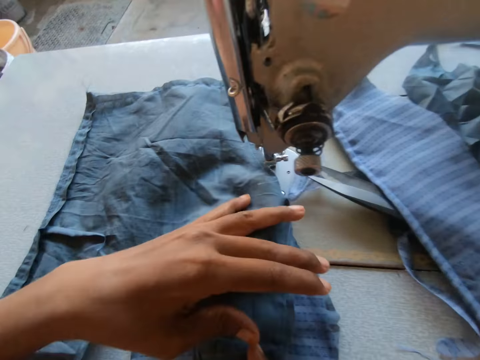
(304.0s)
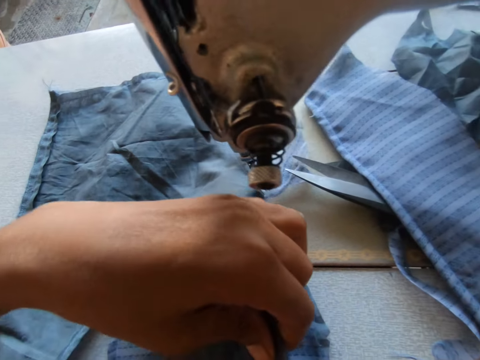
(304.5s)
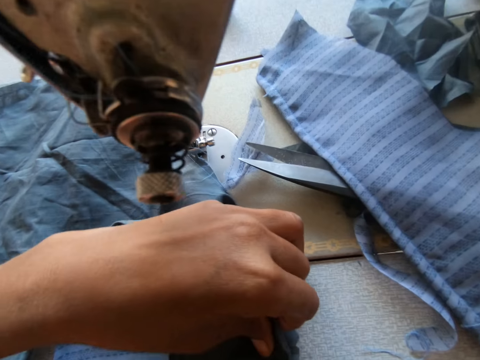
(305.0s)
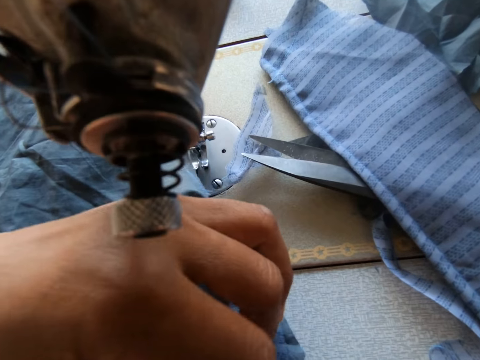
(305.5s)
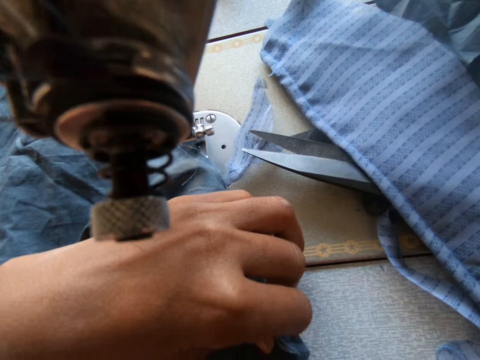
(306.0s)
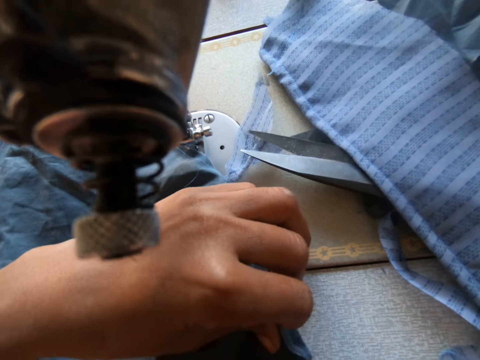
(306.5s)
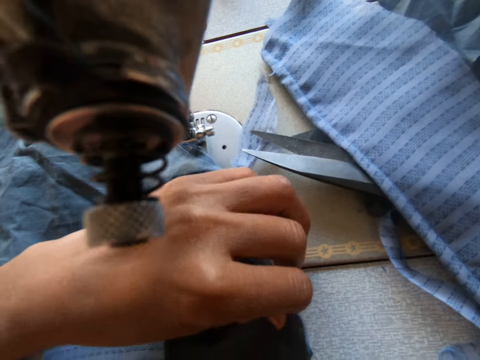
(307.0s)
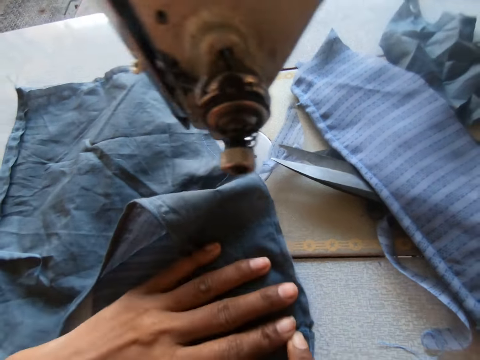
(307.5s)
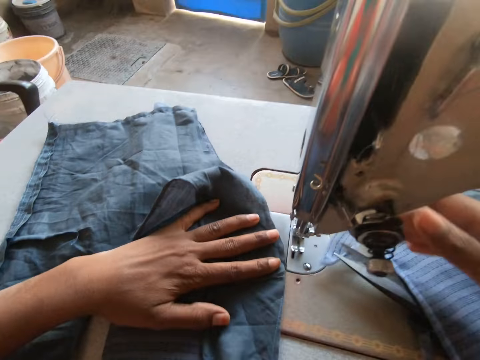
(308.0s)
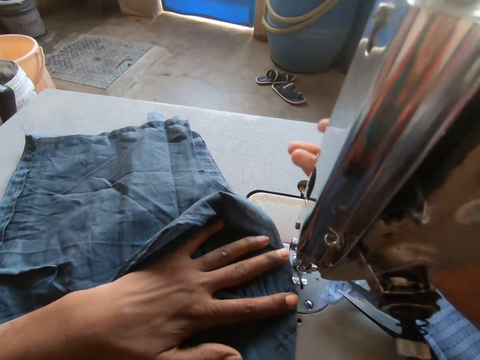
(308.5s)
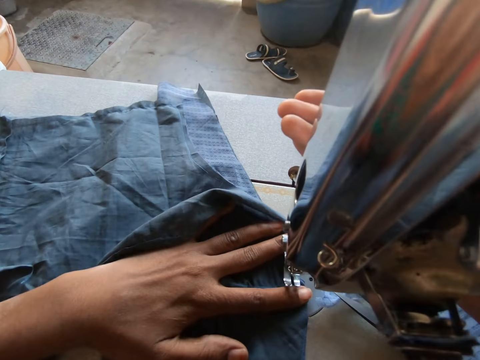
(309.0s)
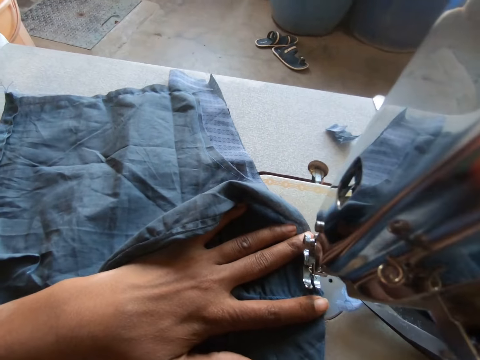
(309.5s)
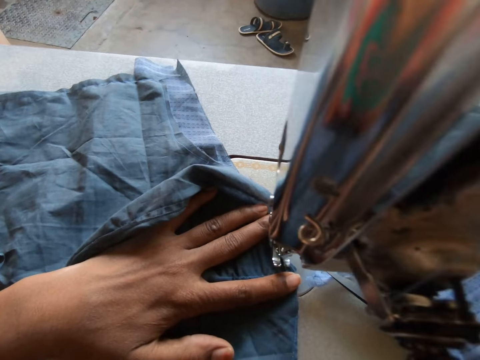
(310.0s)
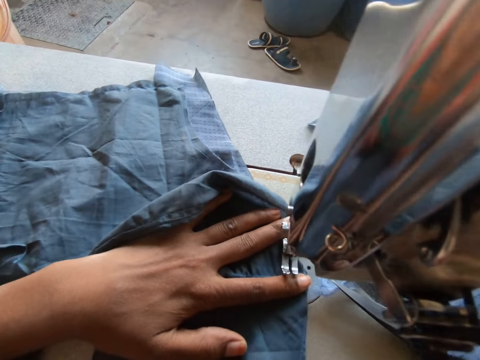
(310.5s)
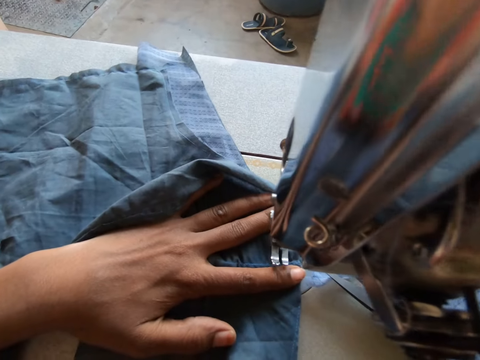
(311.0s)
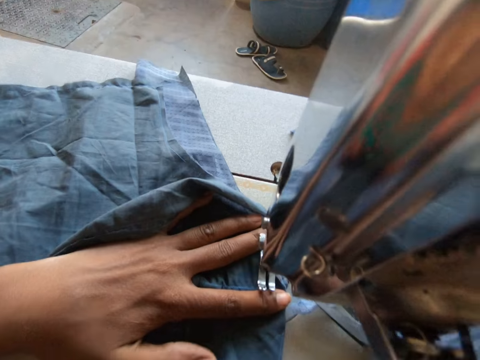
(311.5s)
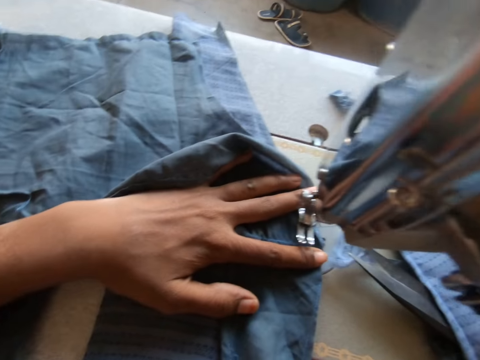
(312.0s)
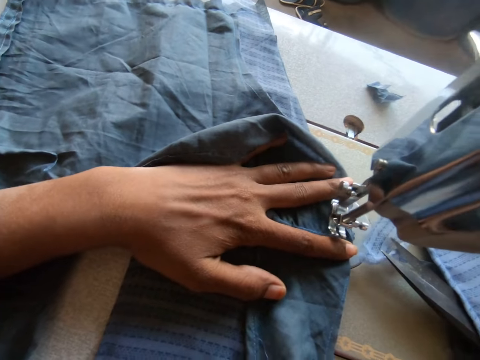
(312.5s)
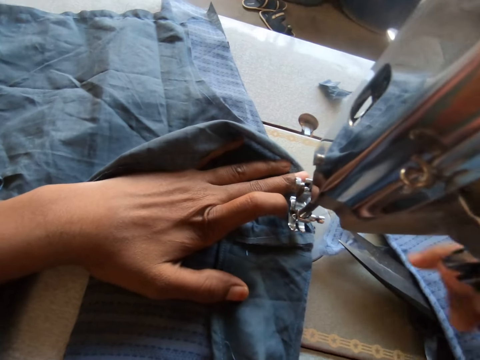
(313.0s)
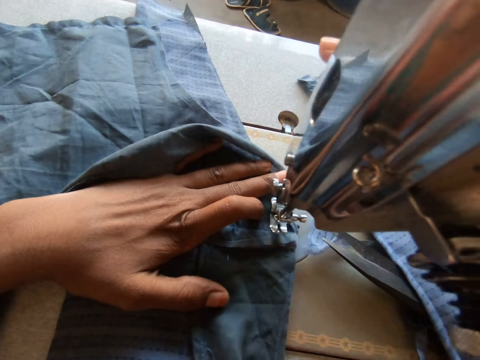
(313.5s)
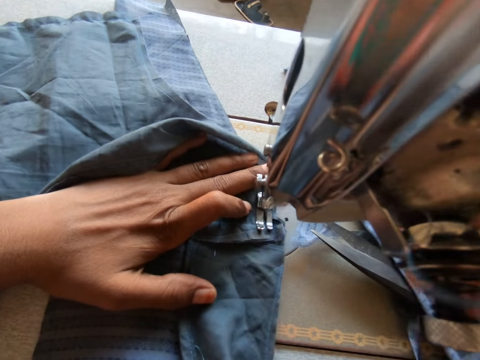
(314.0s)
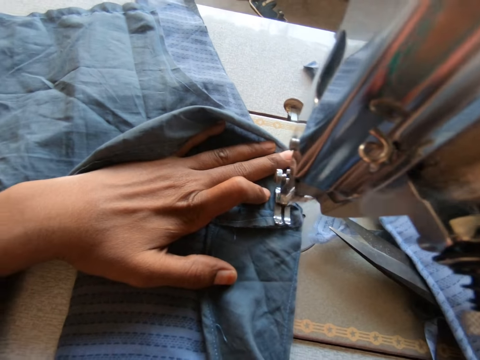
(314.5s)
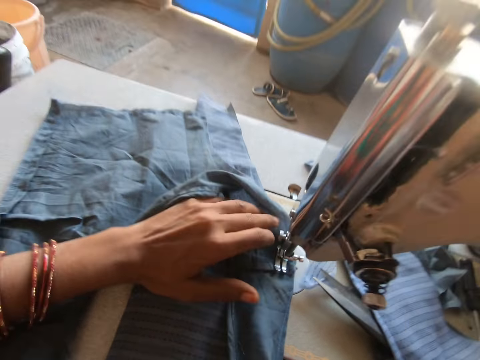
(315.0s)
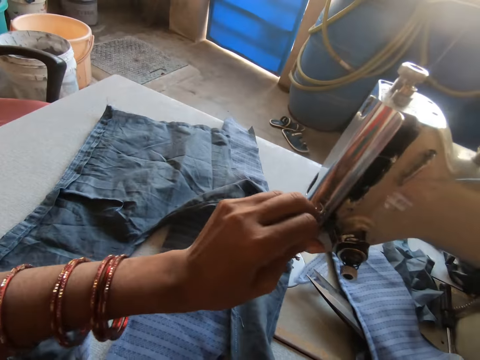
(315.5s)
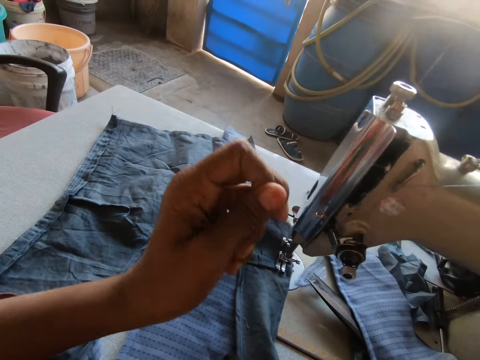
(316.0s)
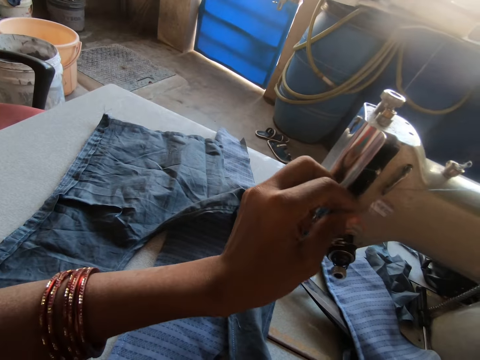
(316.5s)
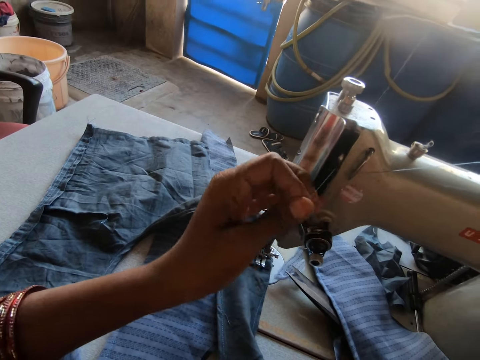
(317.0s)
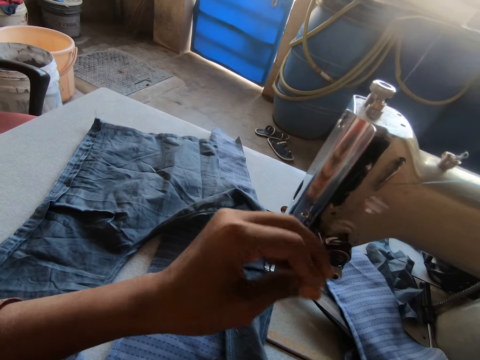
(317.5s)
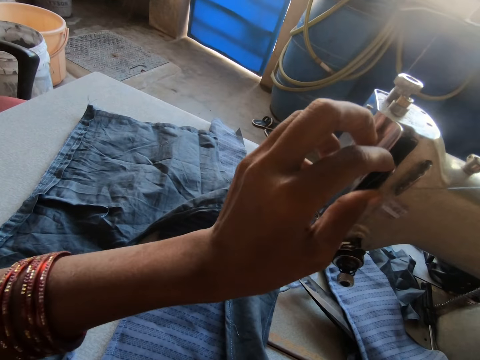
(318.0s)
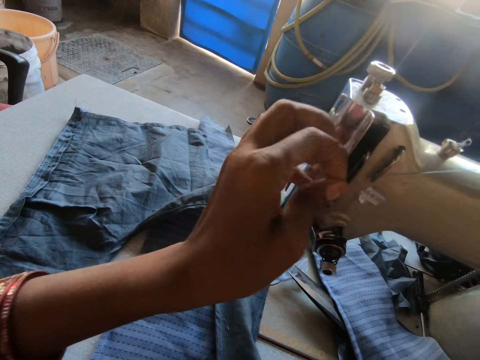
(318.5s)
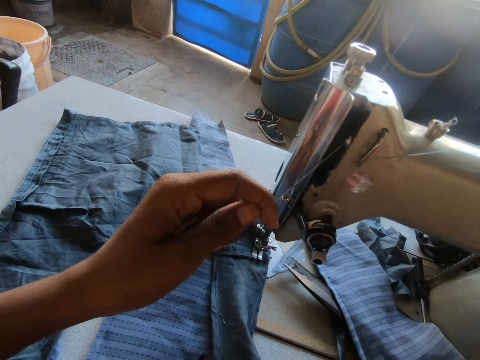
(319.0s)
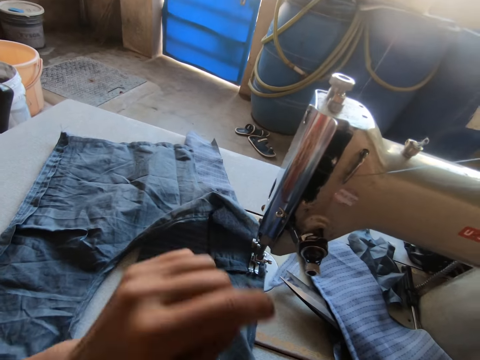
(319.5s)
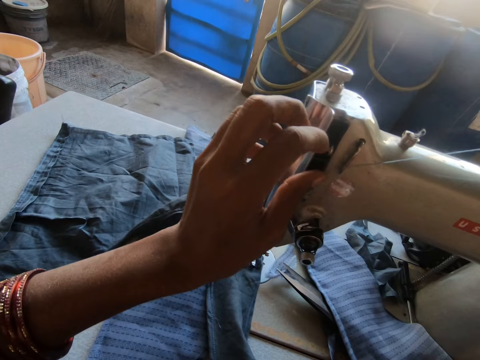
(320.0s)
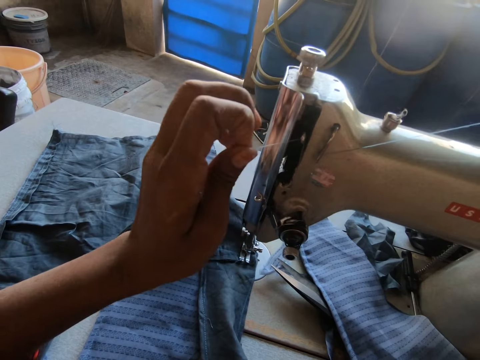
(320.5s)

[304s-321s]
The camera wearer drops the piece of cloth in her hands on the piece of cloth on the sewing machine. She joins the pieces of cloth on the sewing machine with her left hand. She folds the cloth on the table. She adjusts the pieces of cloth on the sewing machine with her left hand. She lifts the needle clamp on the sewing machine with her right hand. She moves the pieces of cloth in her left hand under the sewing machine. She sews the pieces of cloth with the sewing machine. She drops the needle clamp on the sewing machine with her right hand. She adjusts a thread on the sewing machine with her left hand. A boy converses with the camera wearer.

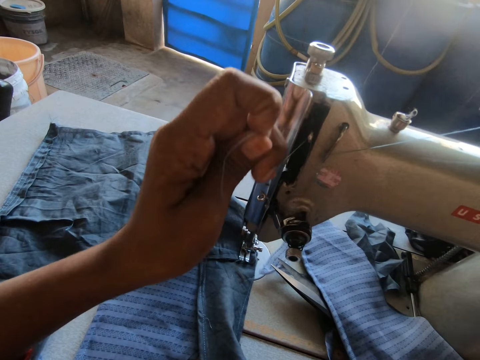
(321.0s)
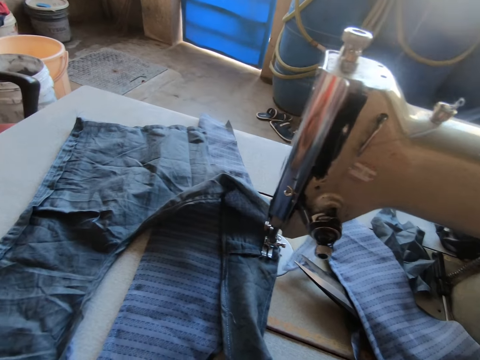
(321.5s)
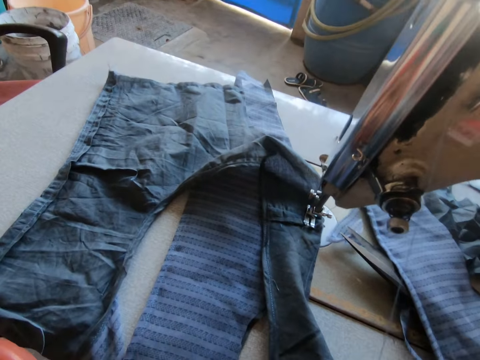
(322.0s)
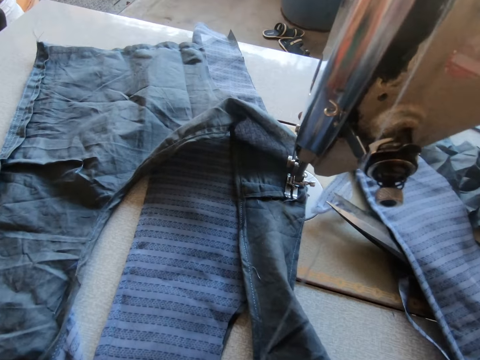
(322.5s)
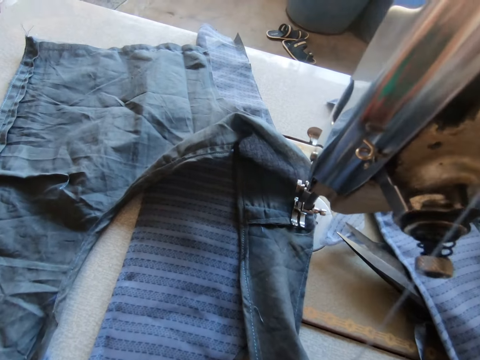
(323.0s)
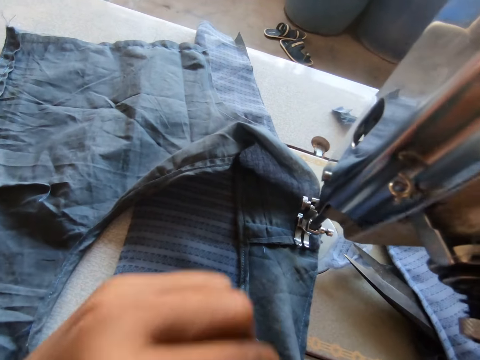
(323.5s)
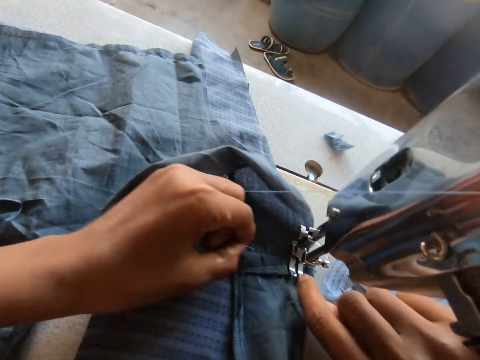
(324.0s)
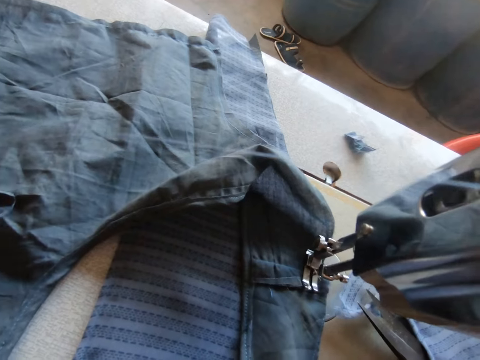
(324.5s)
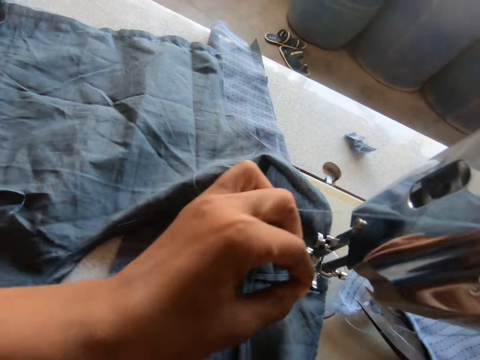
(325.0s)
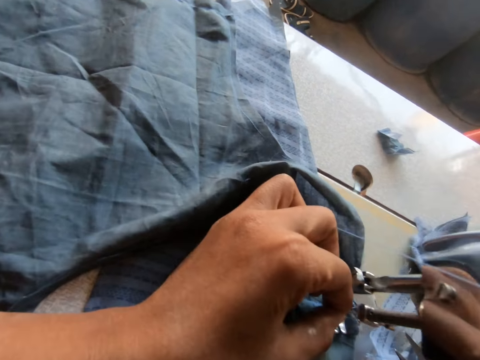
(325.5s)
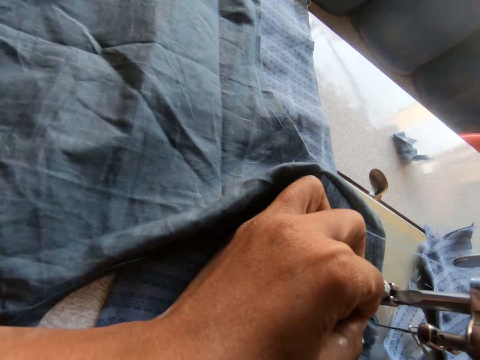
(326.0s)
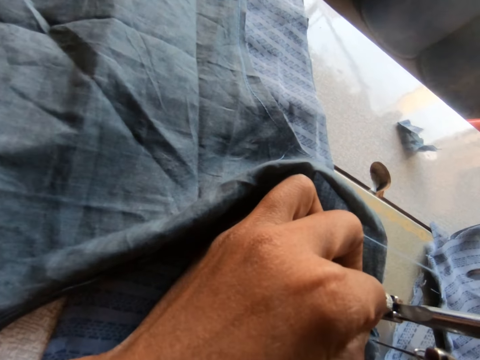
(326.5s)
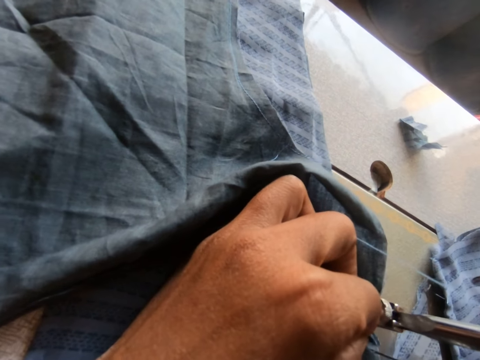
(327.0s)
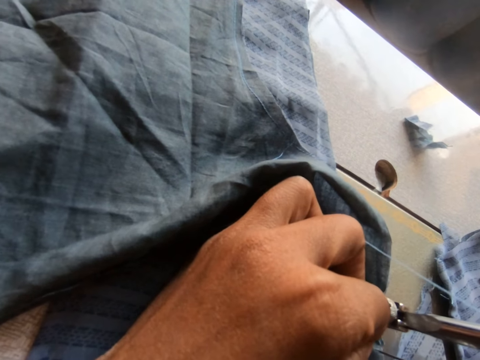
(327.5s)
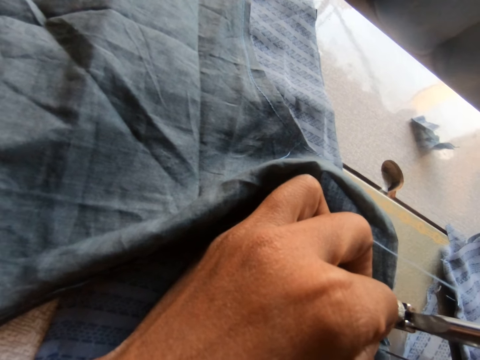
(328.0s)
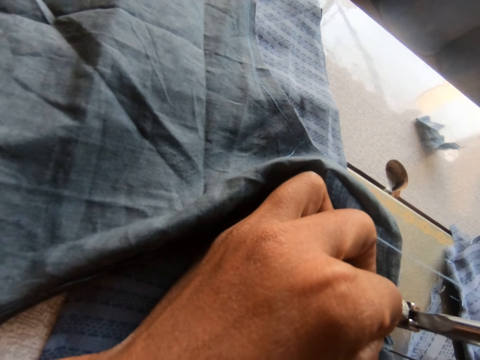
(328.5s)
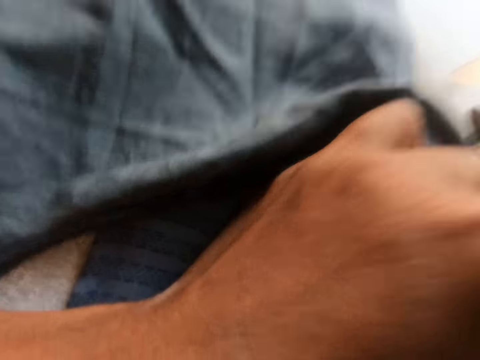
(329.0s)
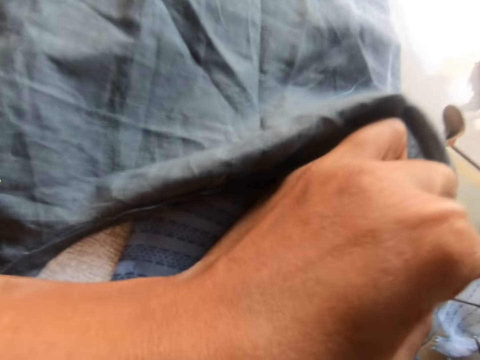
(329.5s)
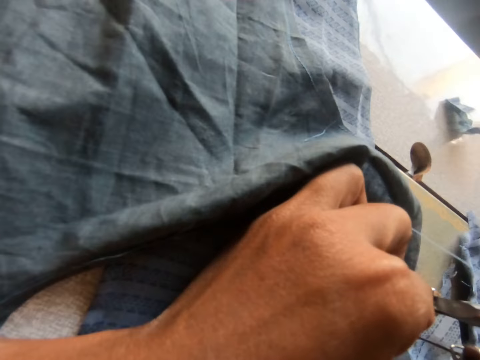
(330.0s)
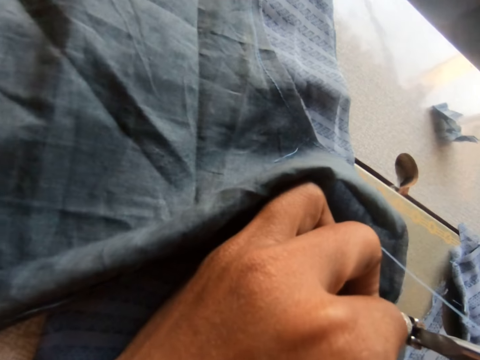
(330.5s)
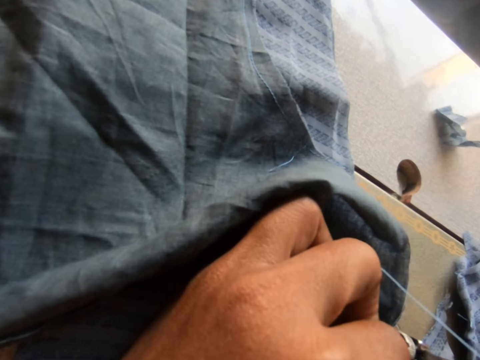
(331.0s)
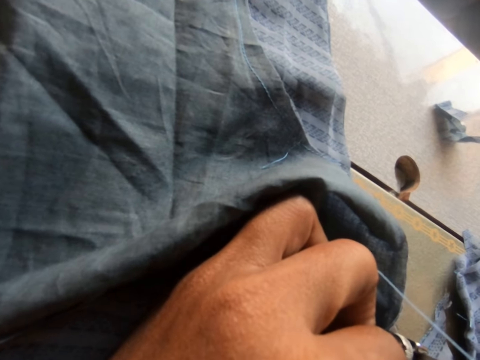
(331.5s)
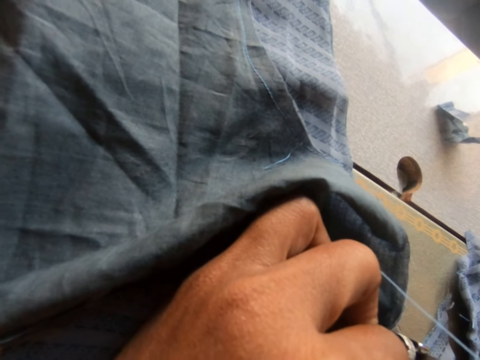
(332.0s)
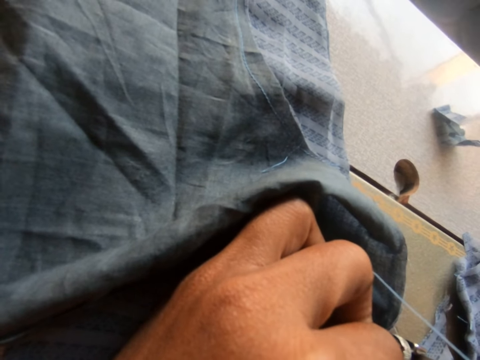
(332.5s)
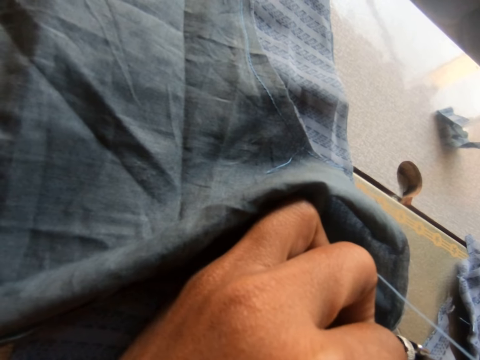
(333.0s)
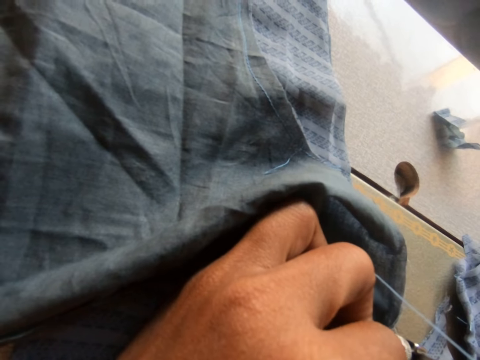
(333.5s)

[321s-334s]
The camera wearer stretches a thread. She passes the thread in her left hand through the eye of the needle on the sewing machine.
